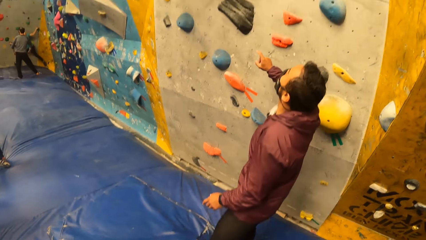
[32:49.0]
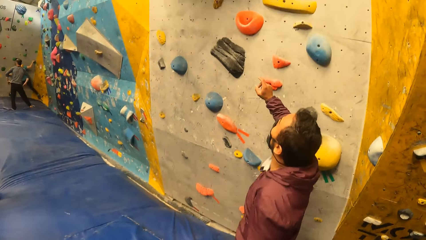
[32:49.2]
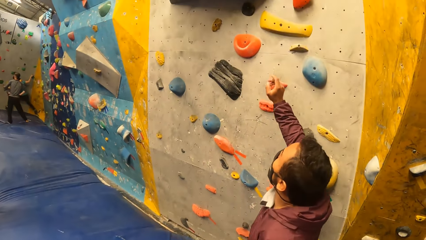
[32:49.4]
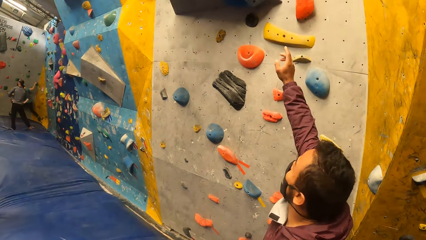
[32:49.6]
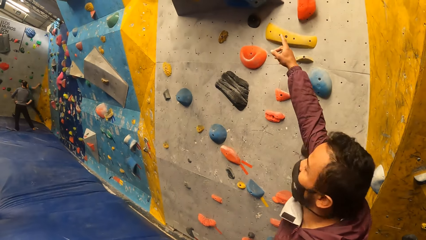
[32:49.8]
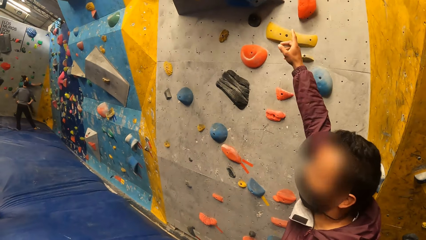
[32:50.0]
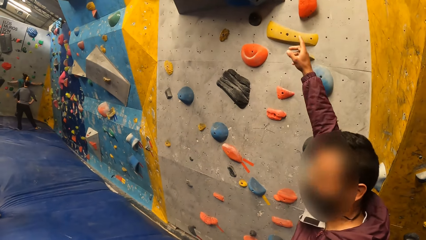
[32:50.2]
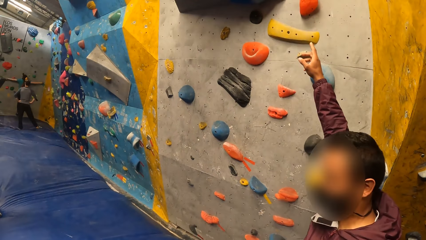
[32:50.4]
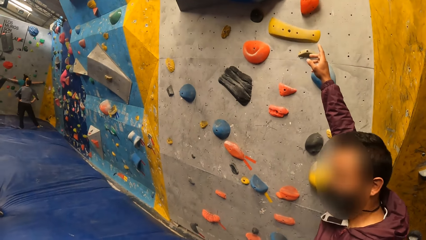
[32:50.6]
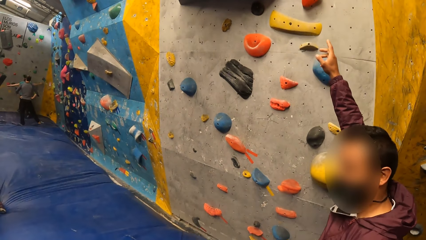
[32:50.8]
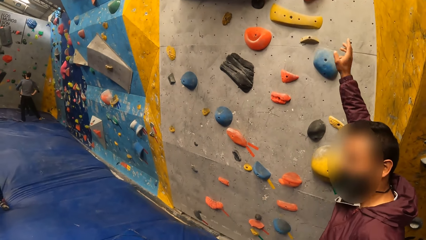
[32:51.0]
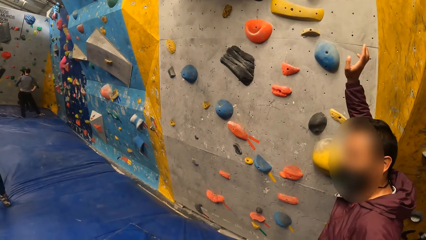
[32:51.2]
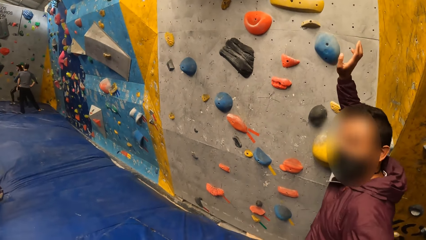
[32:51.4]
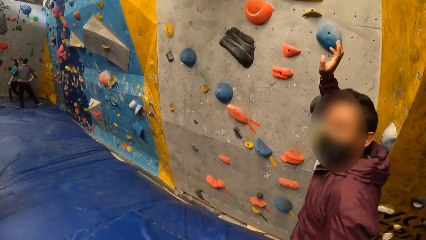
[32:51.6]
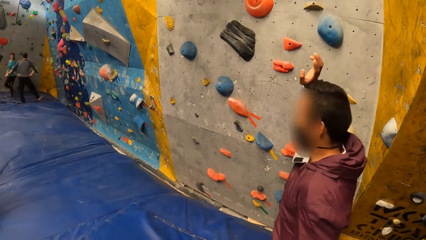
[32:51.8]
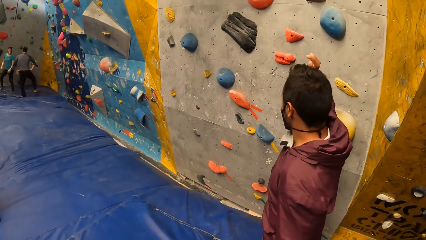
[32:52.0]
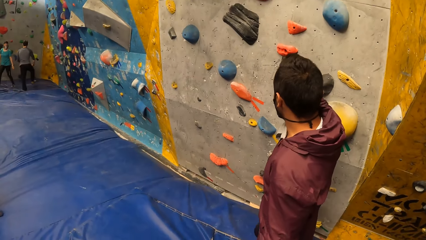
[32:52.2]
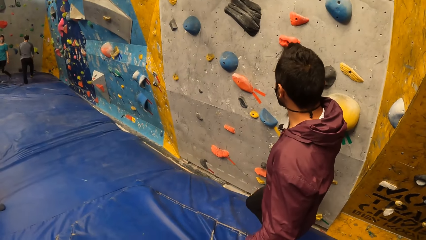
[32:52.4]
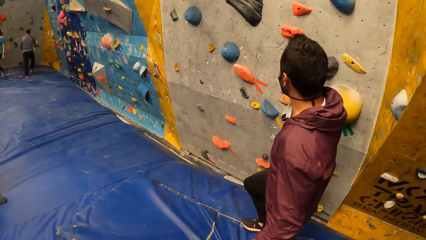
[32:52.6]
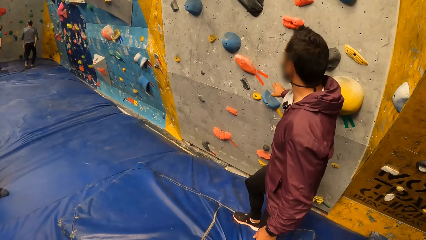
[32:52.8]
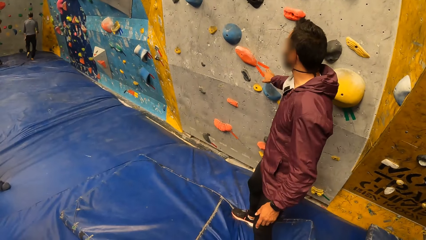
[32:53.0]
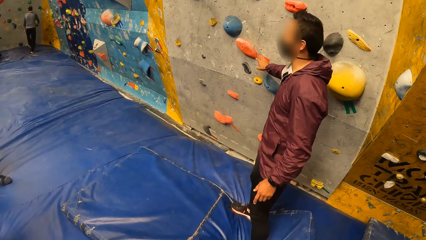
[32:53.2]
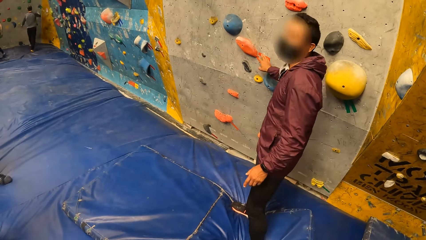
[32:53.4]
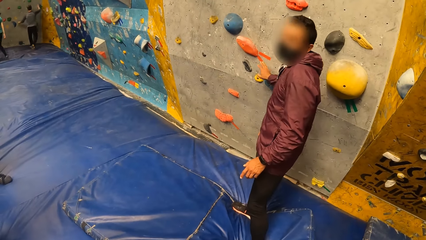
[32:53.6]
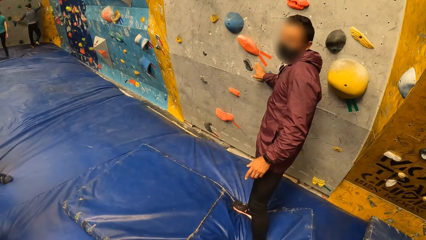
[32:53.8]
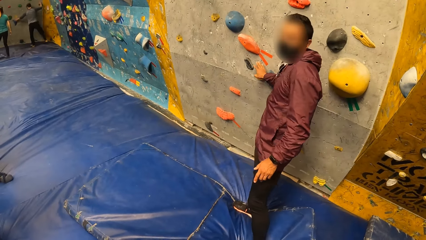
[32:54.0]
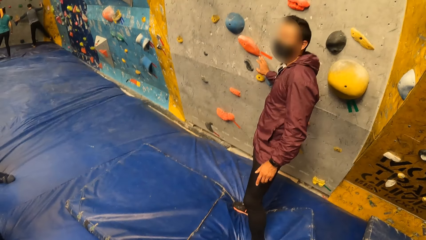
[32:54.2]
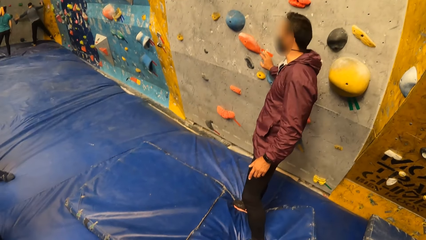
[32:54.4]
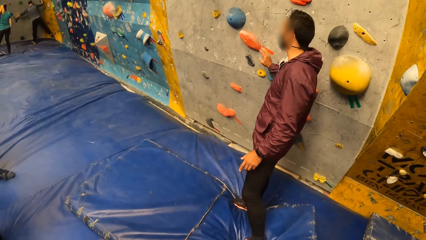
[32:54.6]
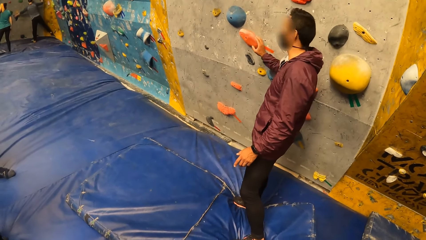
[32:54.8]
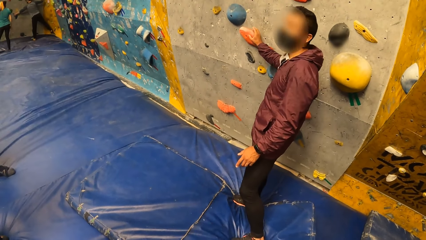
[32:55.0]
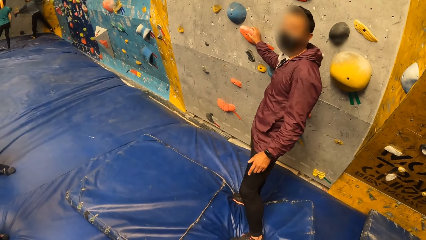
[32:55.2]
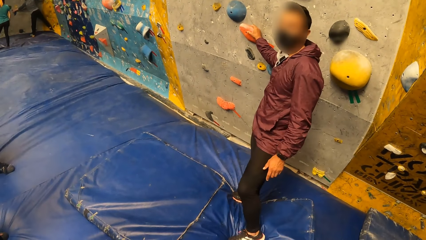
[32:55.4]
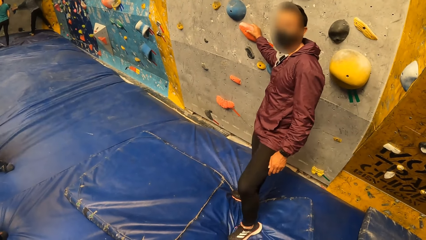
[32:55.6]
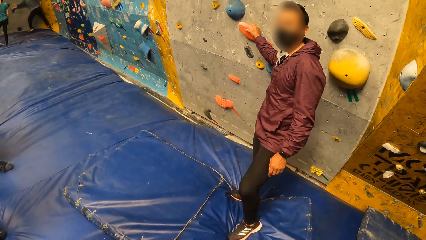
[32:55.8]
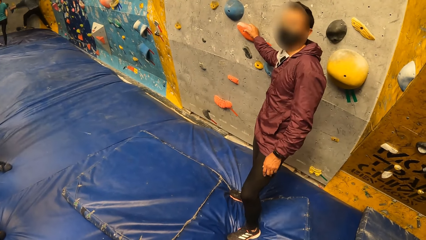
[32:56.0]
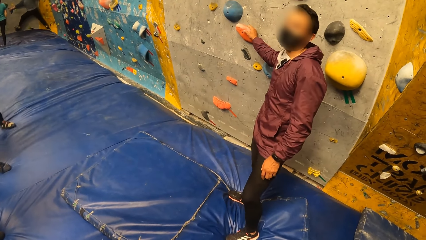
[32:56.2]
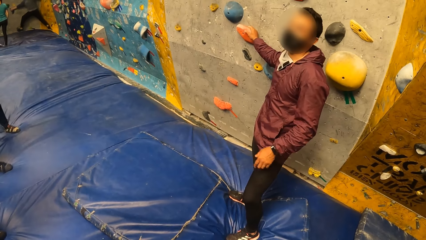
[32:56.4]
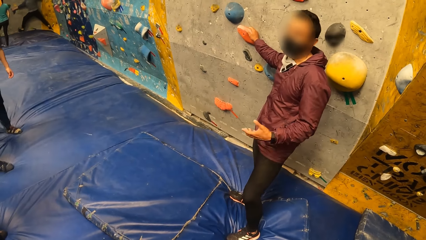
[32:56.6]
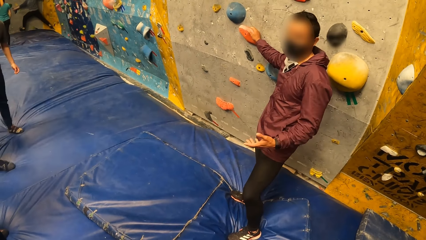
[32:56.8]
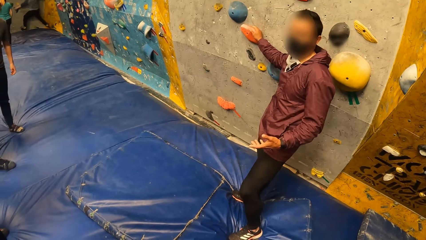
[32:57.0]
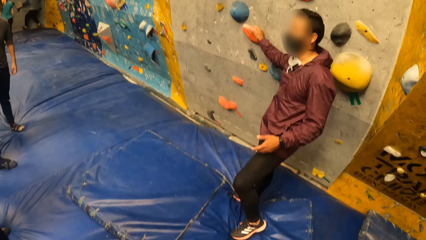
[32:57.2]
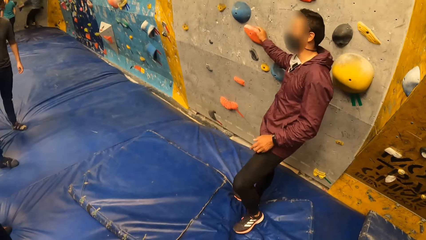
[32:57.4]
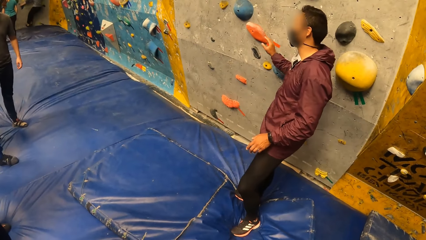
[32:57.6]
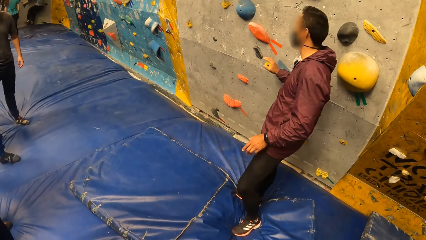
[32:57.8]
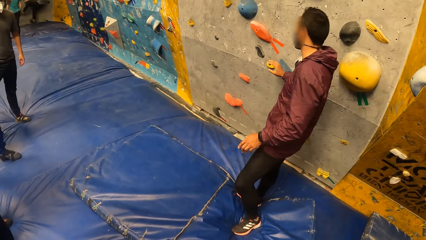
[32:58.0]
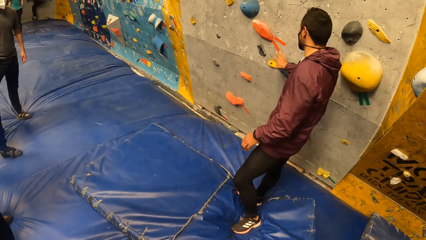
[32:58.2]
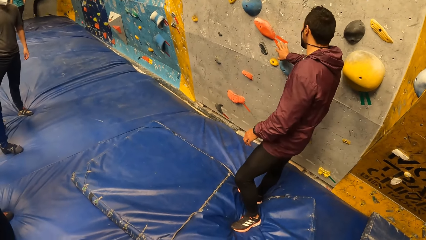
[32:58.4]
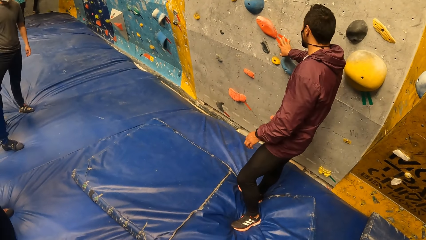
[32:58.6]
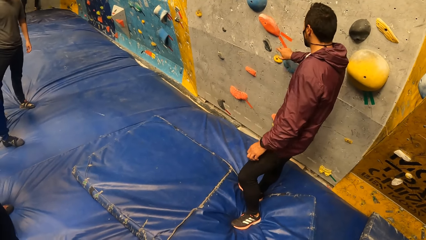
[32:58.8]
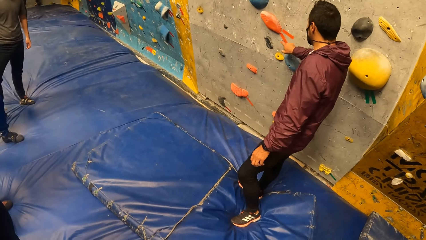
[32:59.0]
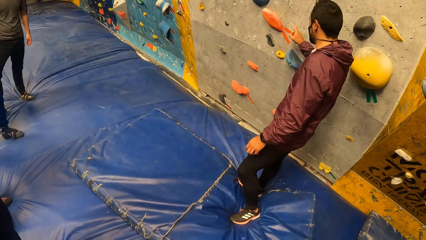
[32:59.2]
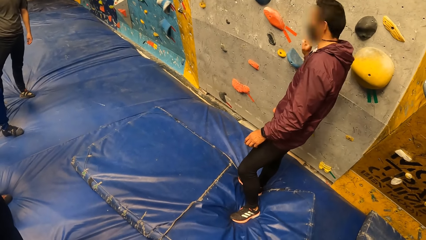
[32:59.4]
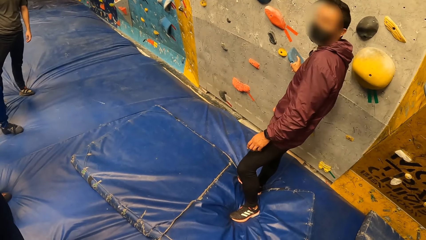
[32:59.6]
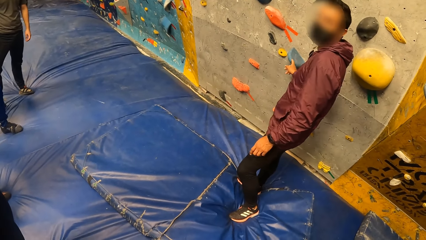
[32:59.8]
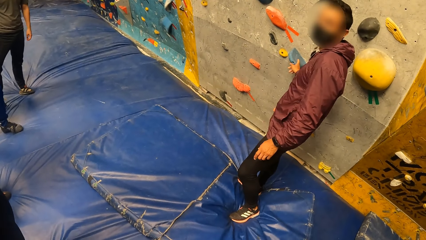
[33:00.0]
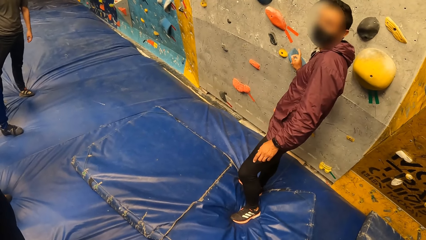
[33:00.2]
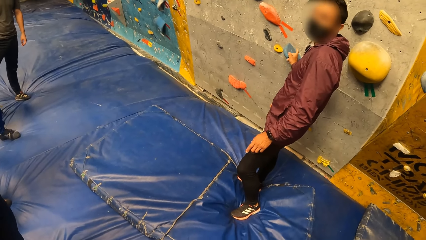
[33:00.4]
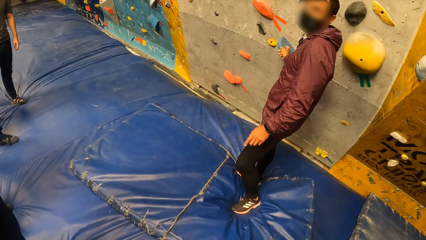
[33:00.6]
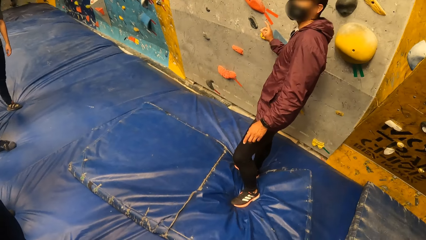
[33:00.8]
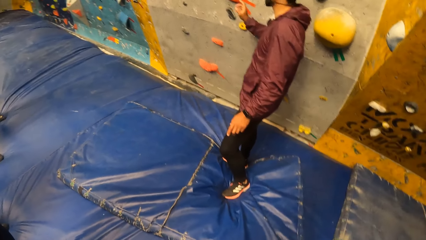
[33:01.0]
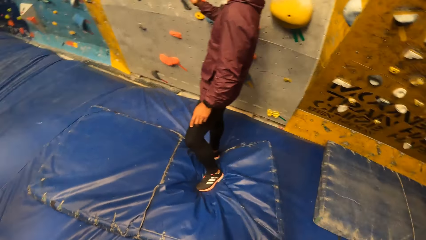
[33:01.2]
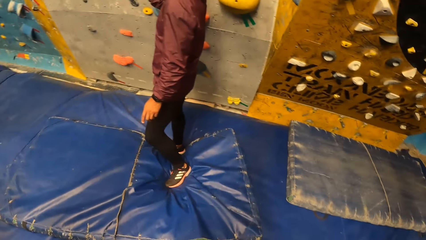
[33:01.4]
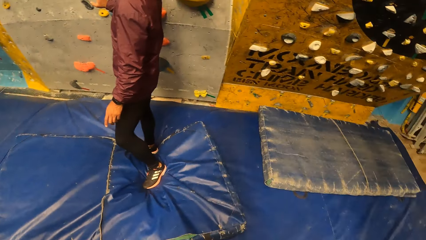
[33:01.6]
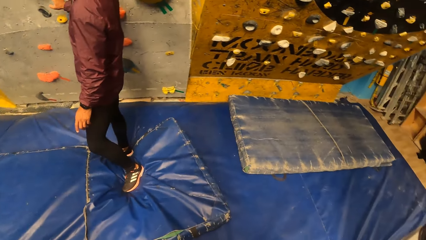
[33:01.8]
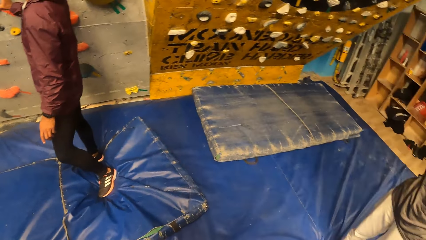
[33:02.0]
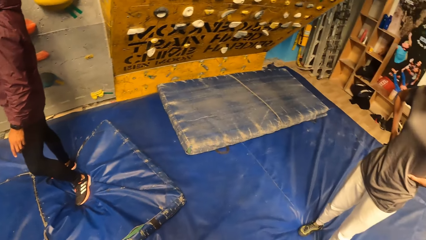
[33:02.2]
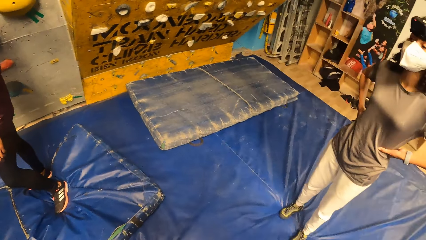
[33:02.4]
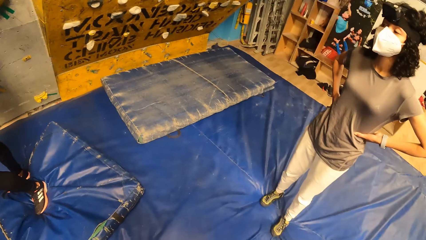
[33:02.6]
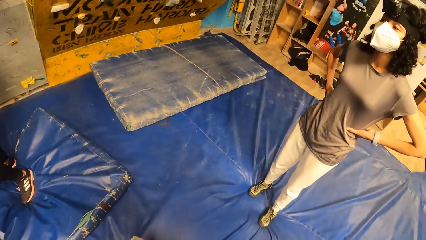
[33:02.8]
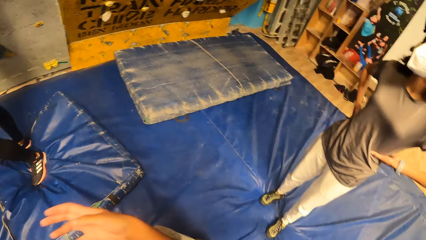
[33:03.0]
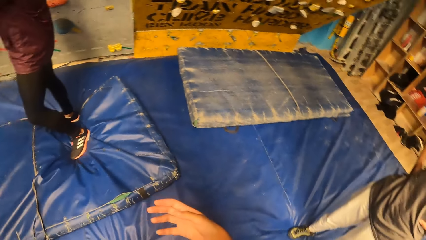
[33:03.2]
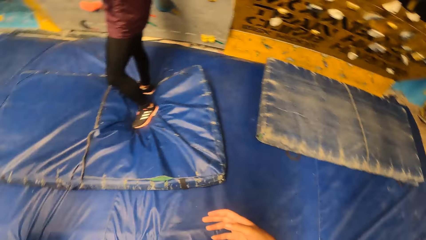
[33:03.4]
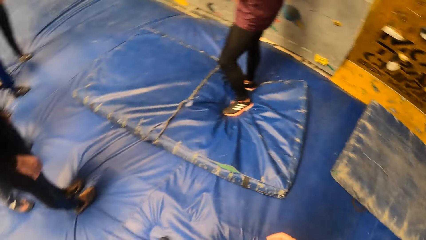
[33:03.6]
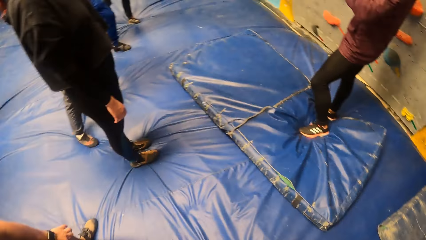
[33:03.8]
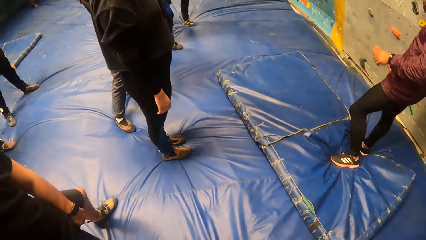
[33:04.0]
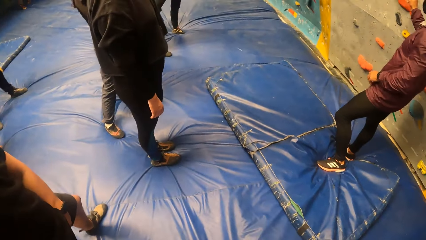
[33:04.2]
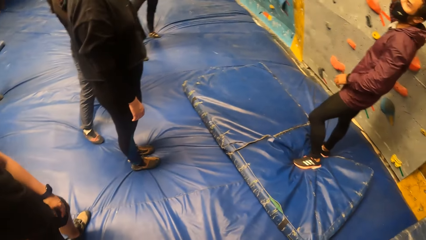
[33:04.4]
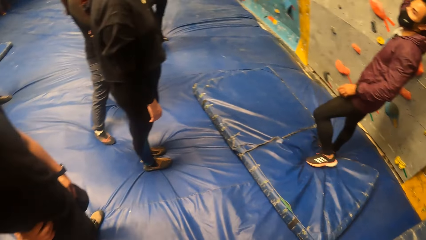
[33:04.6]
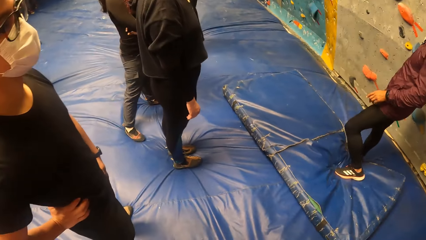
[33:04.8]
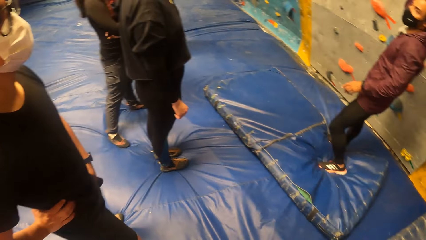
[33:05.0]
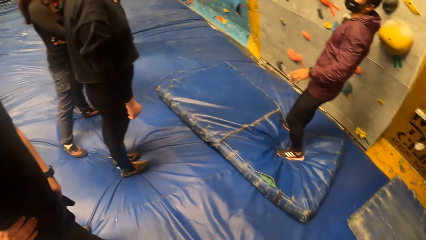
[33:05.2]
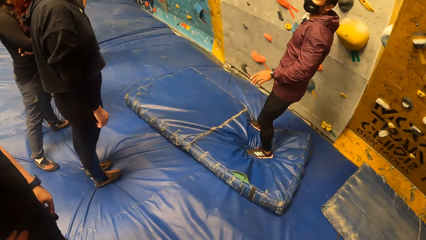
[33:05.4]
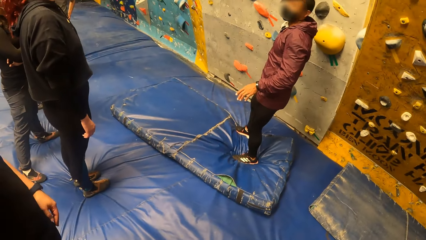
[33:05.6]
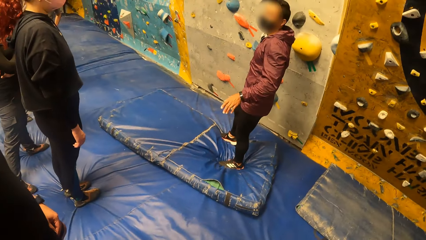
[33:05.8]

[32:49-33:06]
The man points at a bouldering rock at the top of the wall with his right hand. The man moves a hand. The man drops his right hand. The camera wearer looks at the man. The man places his right hand on the bouldering rock on the wall. The camera wearer looks at the man. The man removes his right hand from the bouldering rock on the wall. The man interacts with the camera wearer. The camera wearer looks around. They move a hand. They look around.
